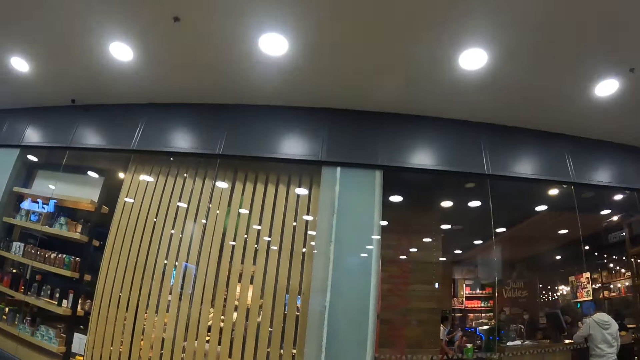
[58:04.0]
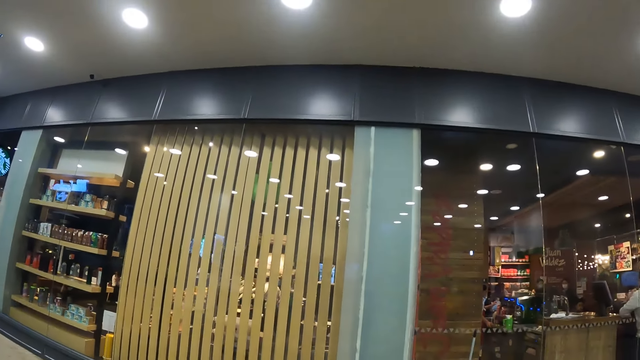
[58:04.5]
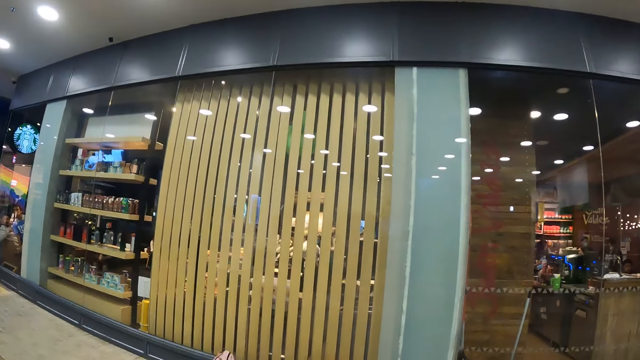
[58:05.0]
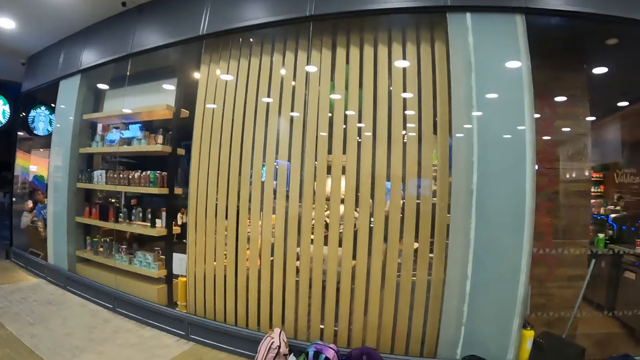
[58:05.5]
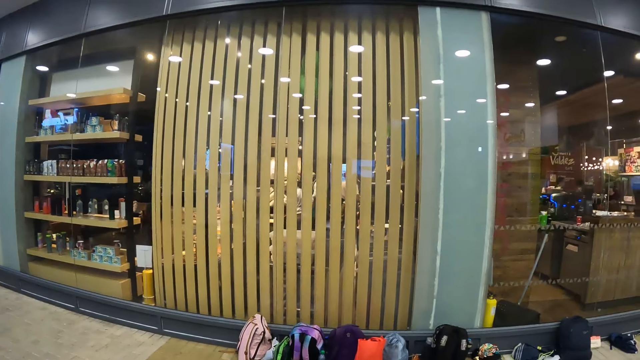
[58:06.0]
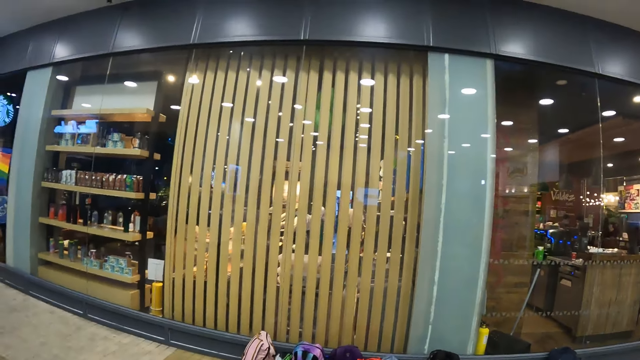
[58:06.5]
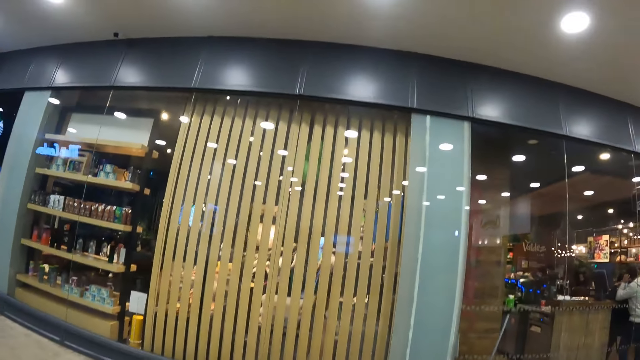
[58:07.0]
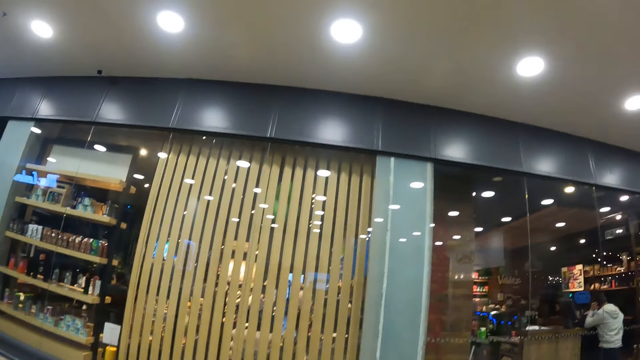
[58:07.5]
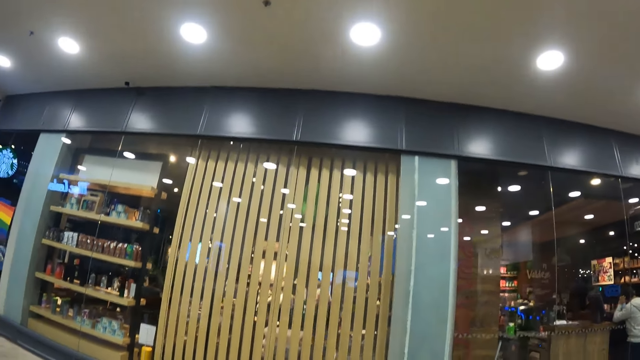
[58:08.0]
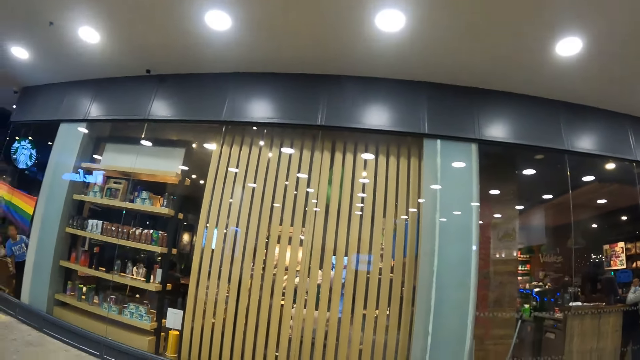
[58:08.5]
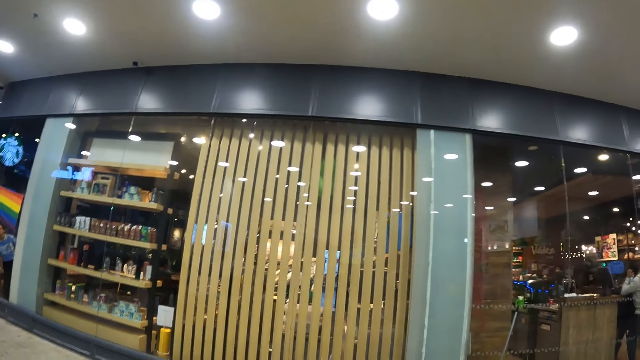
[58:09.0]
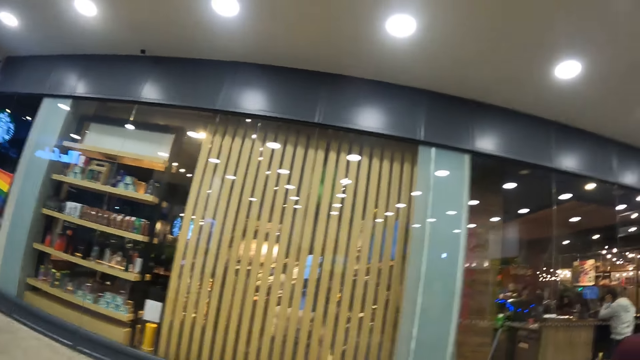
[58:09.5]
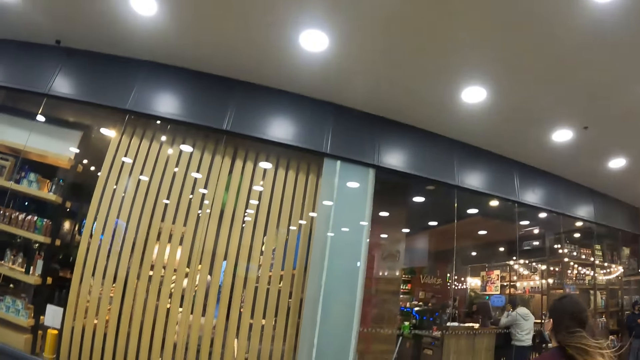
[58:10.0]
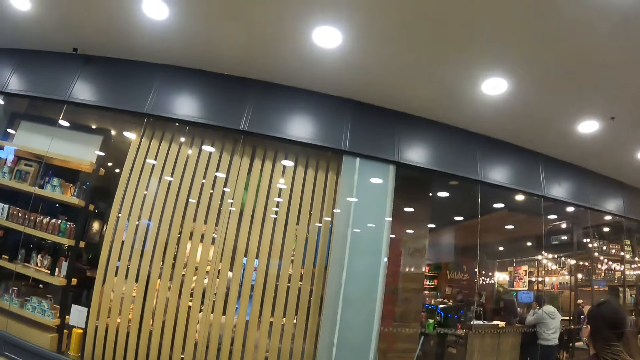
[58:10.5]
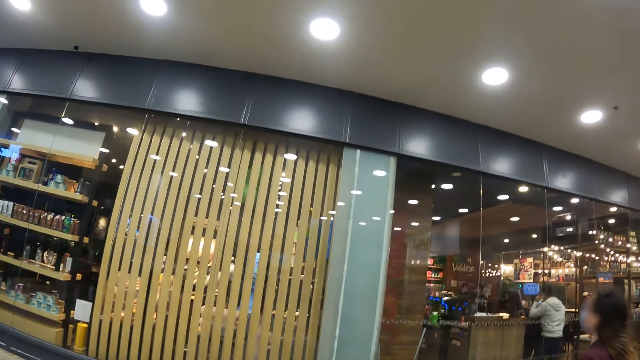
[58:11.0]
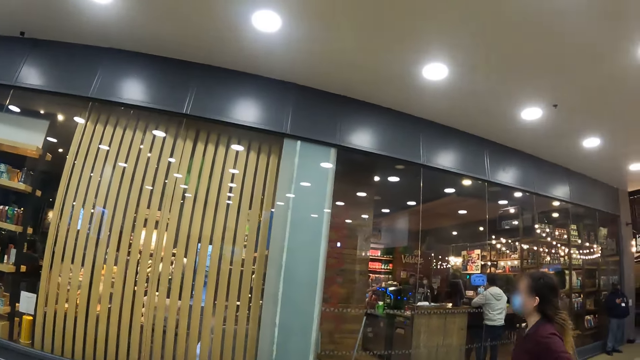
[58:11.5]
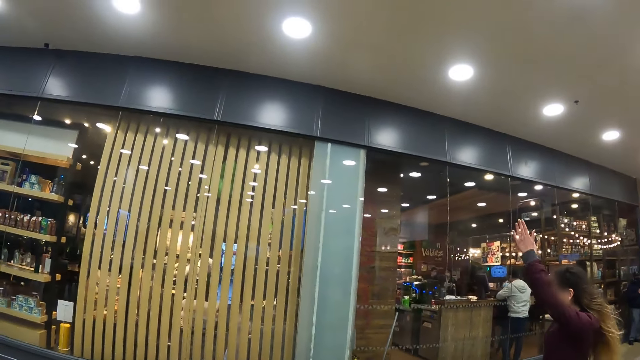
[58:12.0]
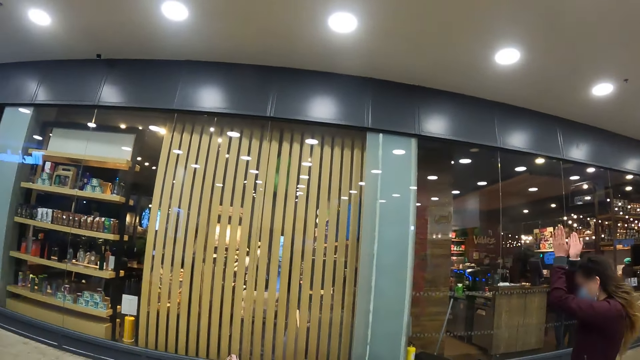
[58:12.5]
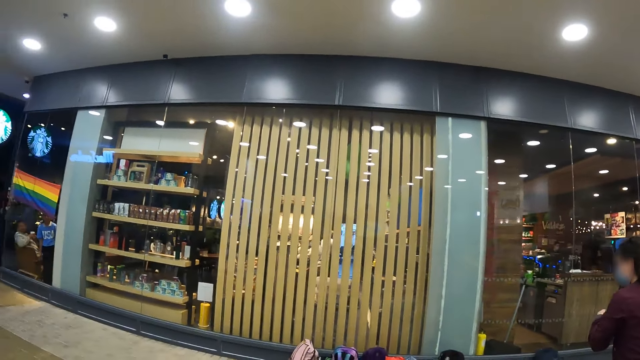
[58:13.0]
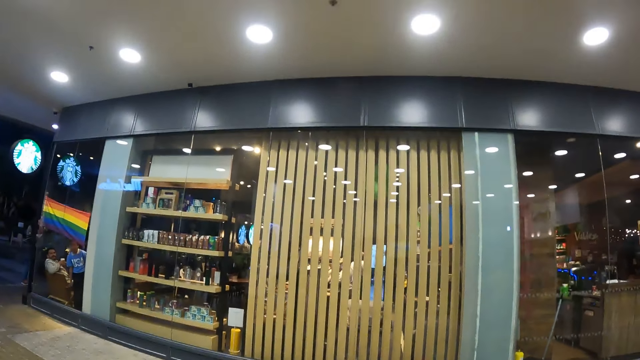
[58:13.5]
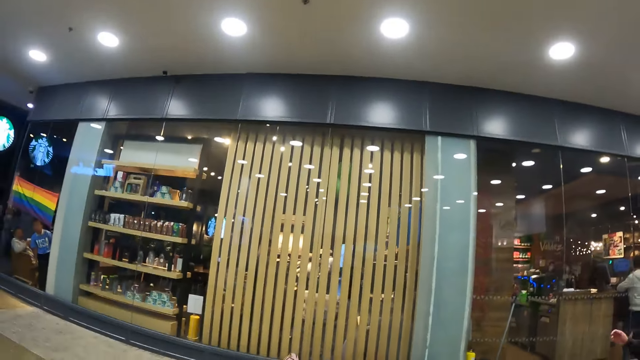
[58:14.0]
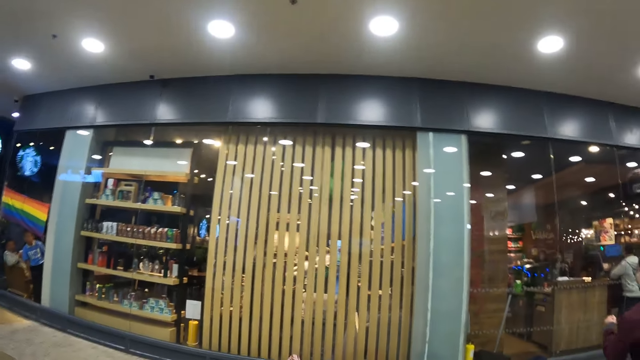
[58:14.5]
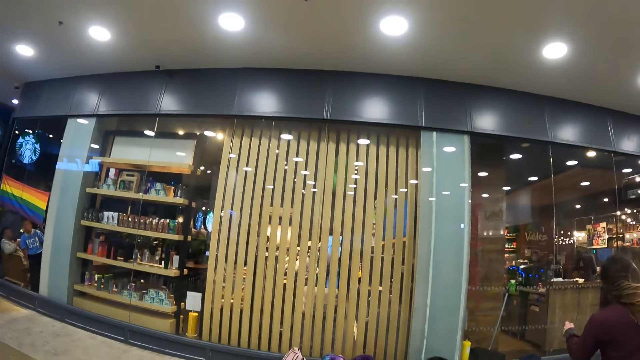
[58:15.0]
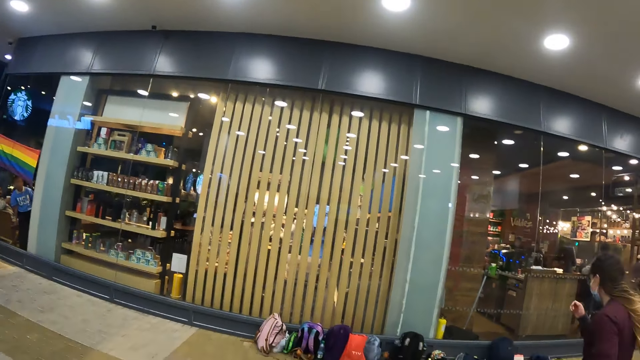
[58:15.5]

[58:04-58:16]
The camera wearer looks around.

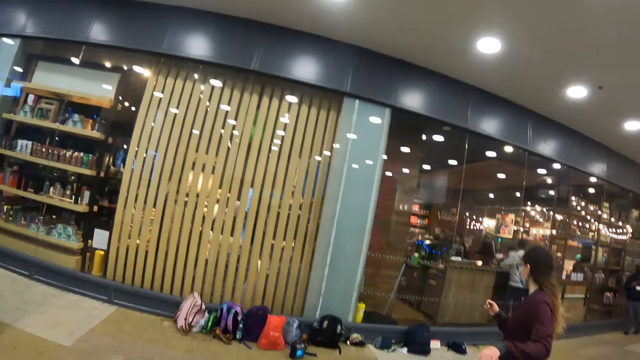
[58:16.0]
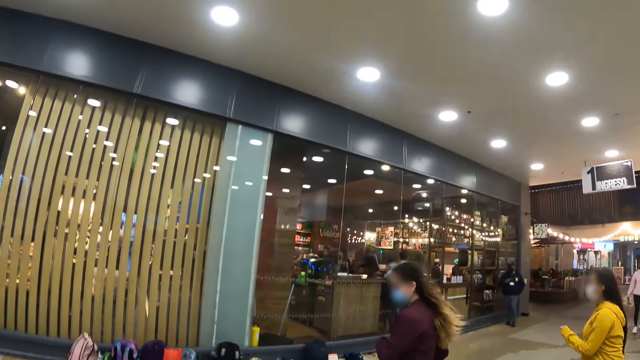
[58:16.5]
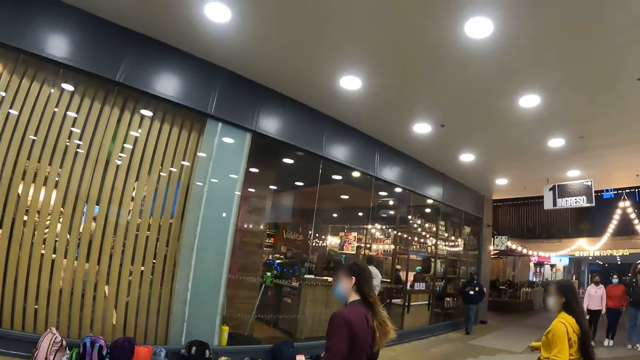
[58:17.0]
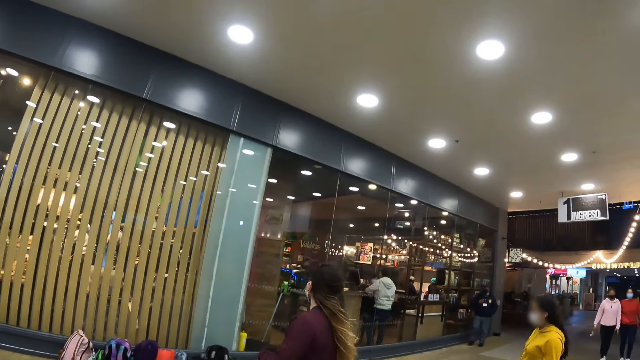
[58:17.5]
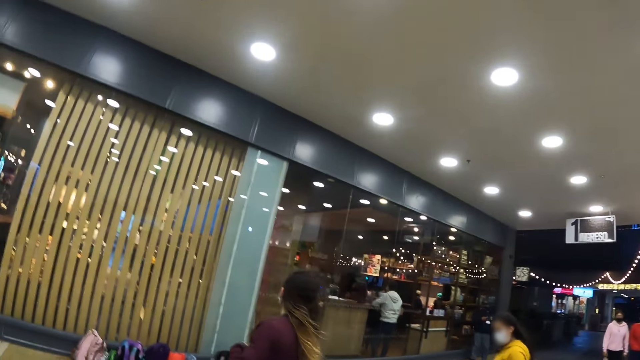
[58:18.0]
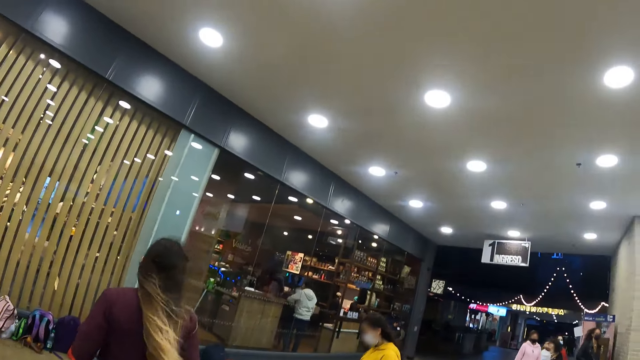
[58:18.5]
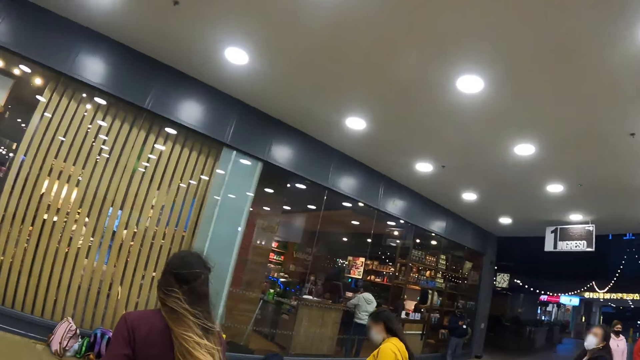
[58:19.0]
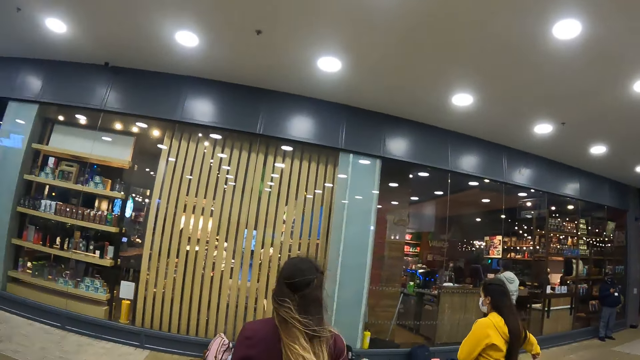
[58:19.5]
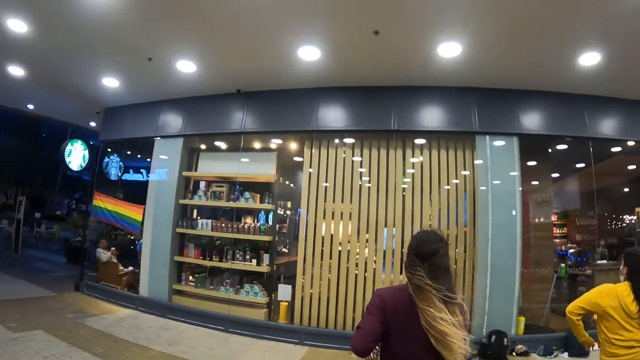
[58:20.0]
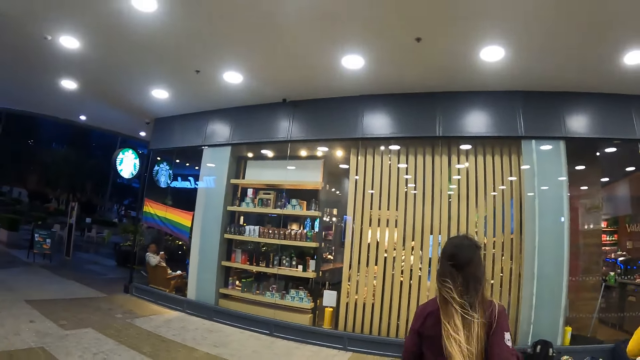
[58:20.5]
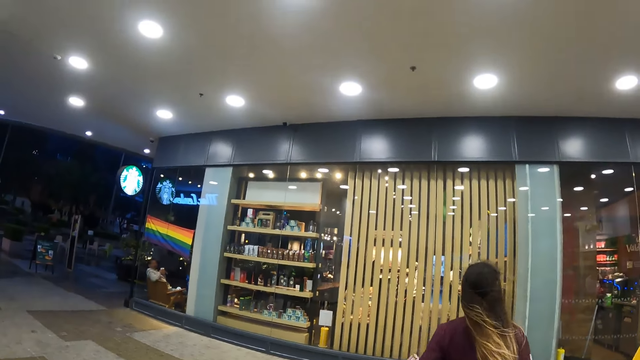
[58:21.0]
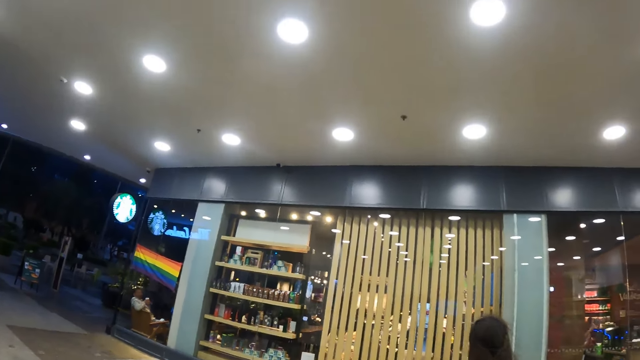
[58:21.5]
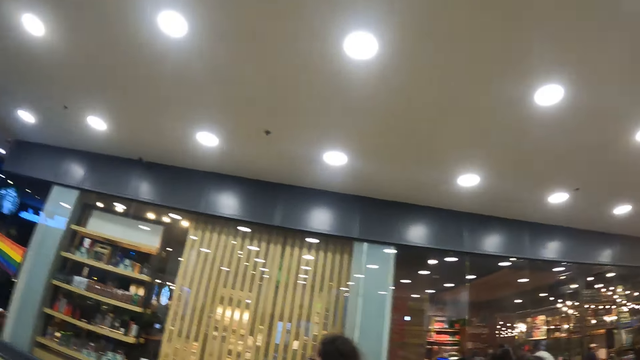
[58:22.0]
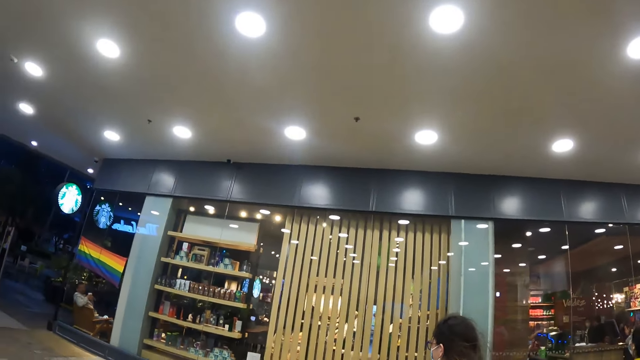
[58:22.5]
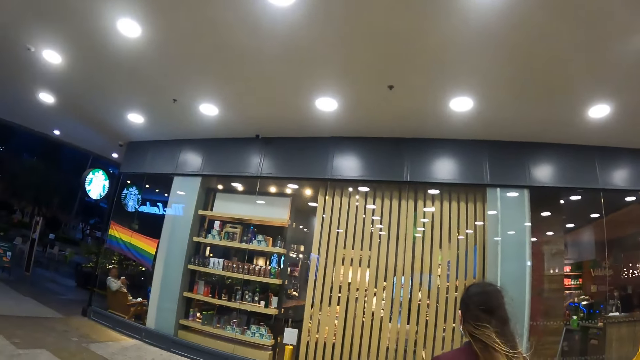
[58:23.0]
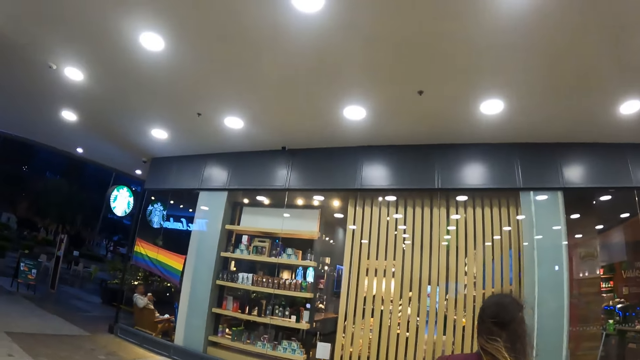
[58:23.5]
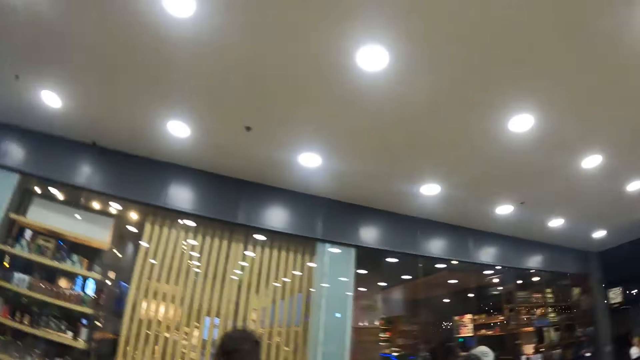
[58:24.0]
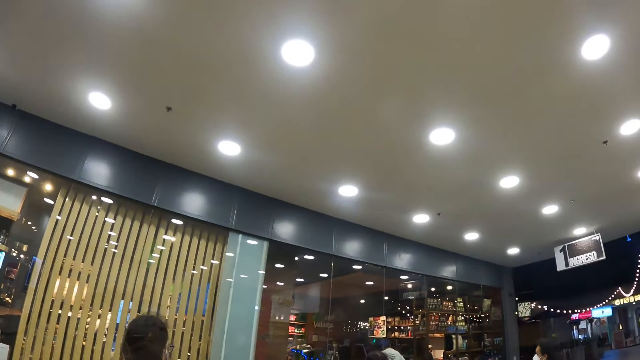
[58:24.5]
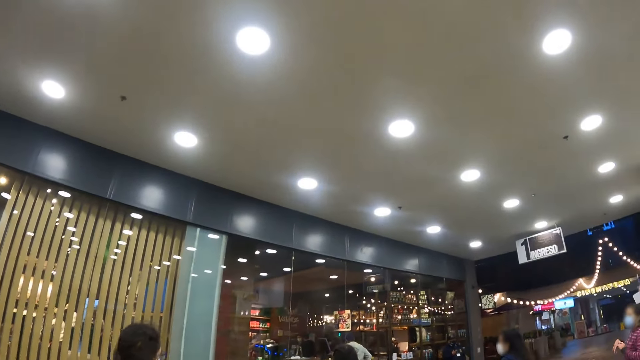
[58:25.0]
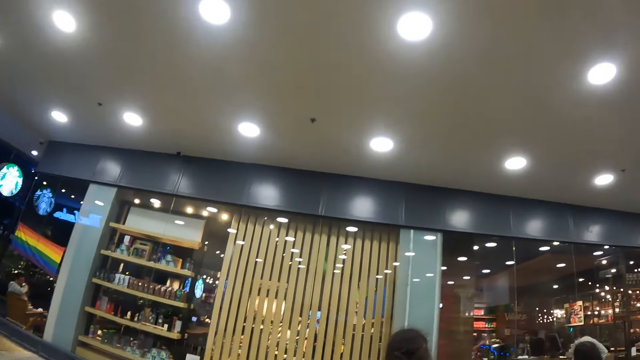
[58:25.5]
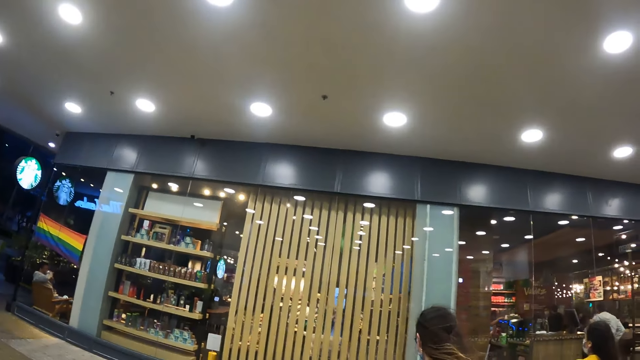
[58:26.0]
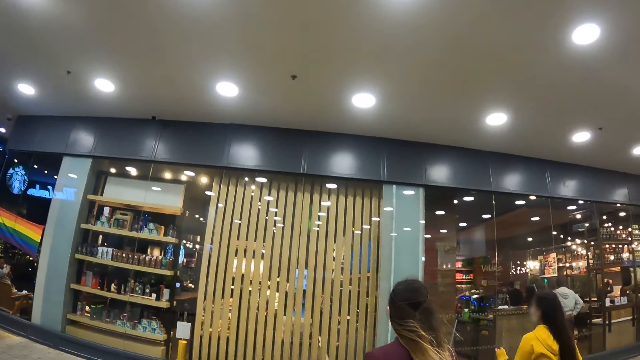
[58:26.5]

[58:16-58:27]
The camera wearer dances near other people.
